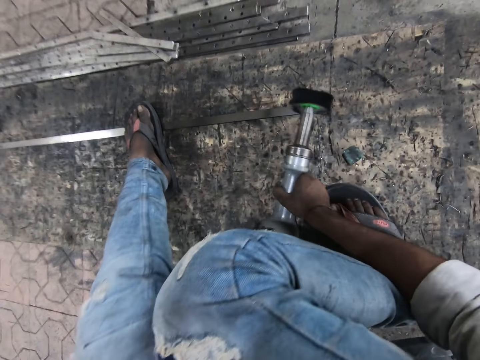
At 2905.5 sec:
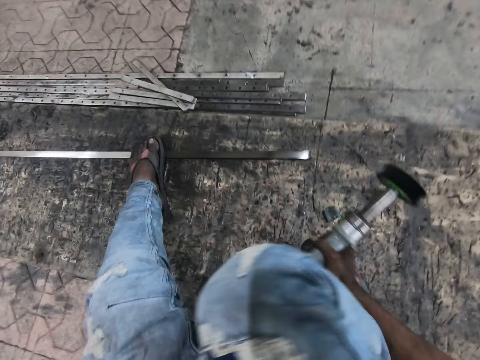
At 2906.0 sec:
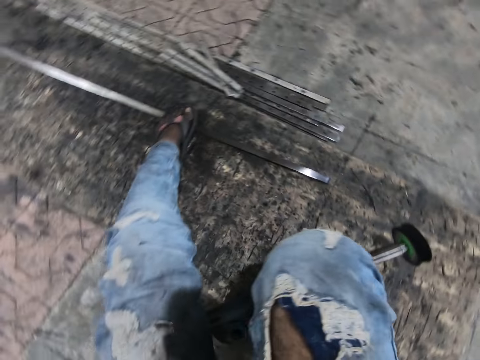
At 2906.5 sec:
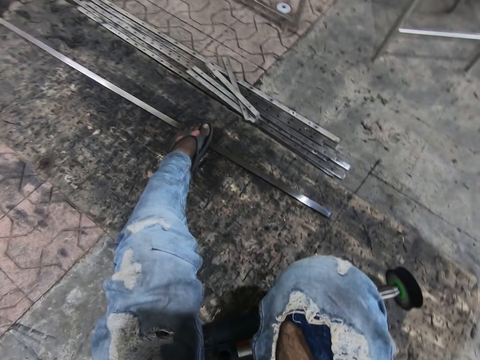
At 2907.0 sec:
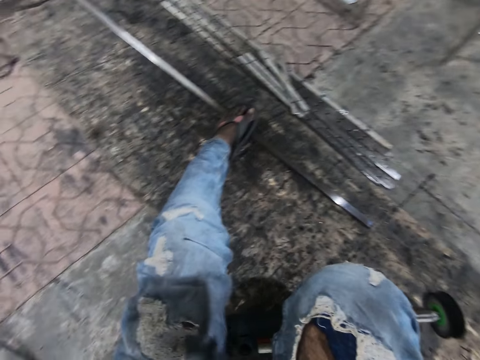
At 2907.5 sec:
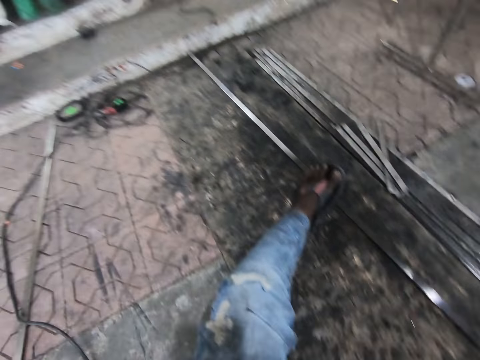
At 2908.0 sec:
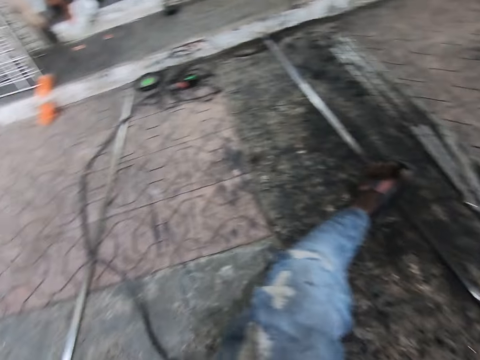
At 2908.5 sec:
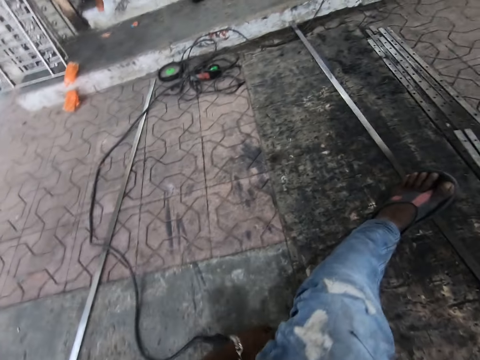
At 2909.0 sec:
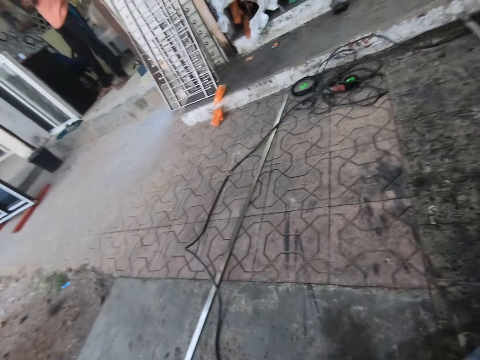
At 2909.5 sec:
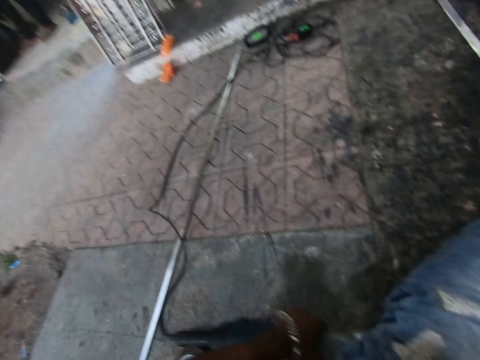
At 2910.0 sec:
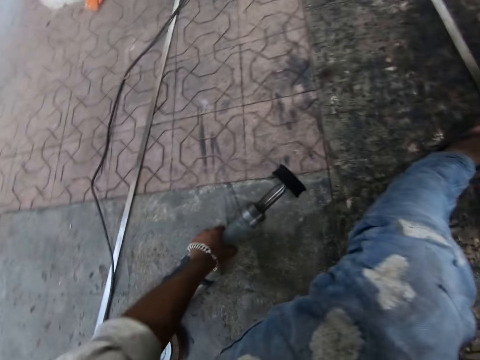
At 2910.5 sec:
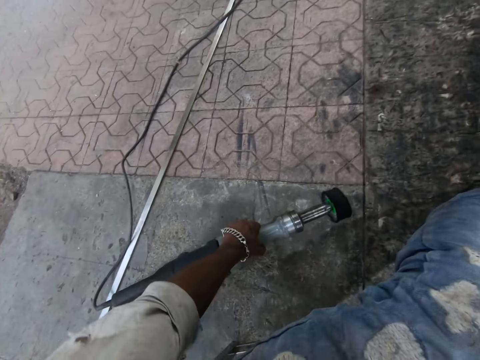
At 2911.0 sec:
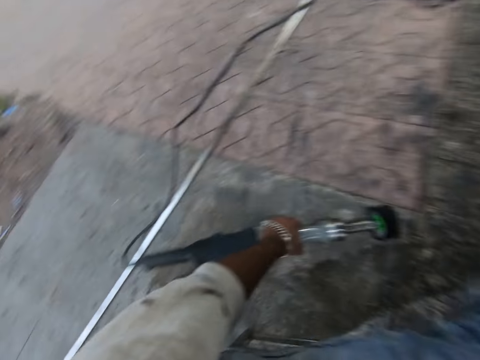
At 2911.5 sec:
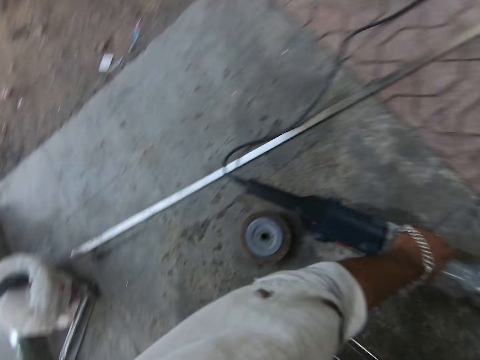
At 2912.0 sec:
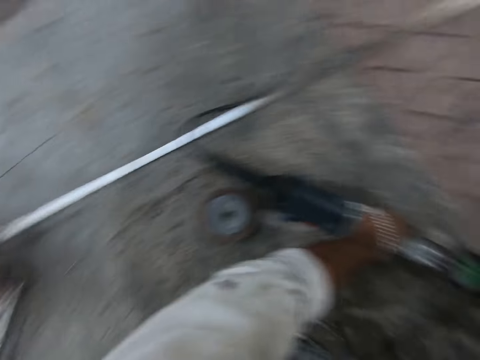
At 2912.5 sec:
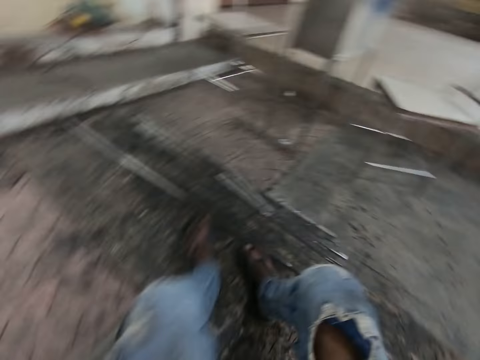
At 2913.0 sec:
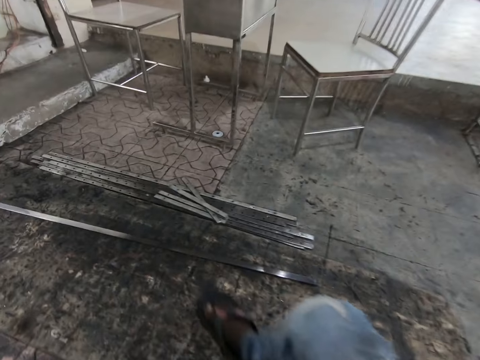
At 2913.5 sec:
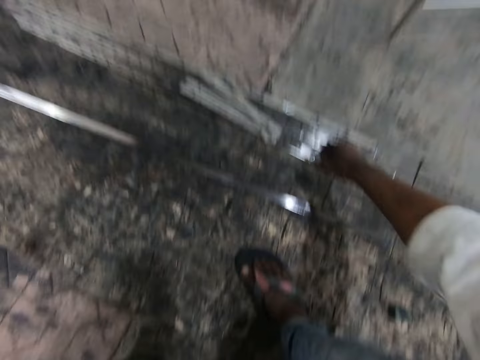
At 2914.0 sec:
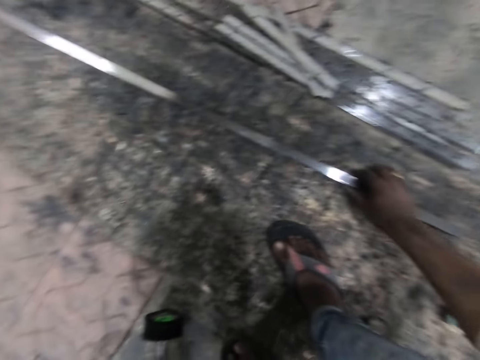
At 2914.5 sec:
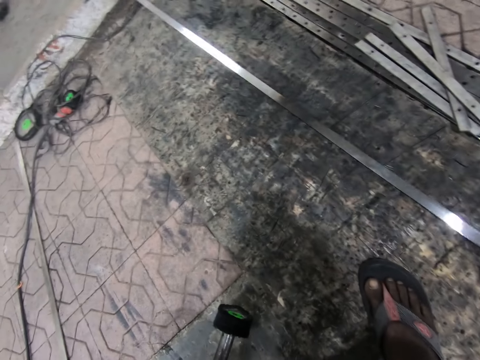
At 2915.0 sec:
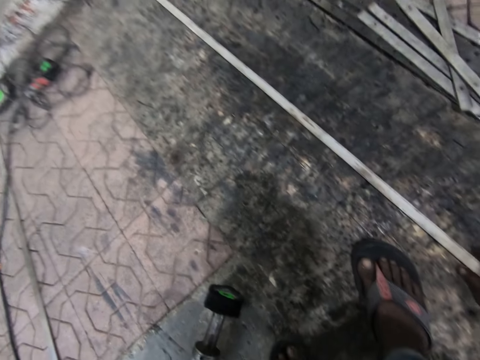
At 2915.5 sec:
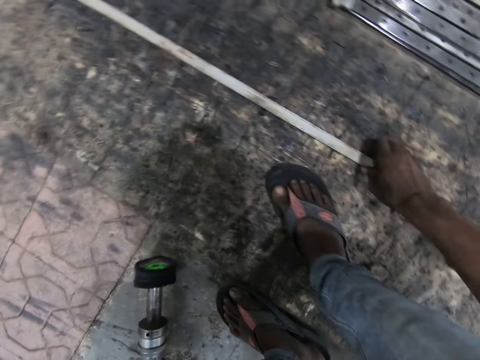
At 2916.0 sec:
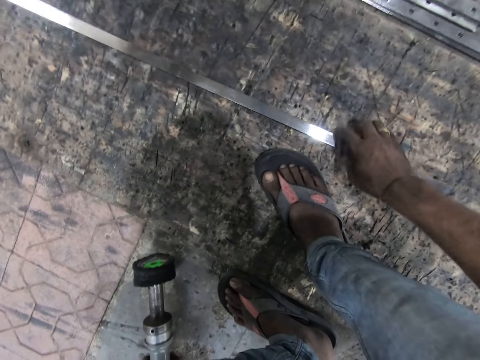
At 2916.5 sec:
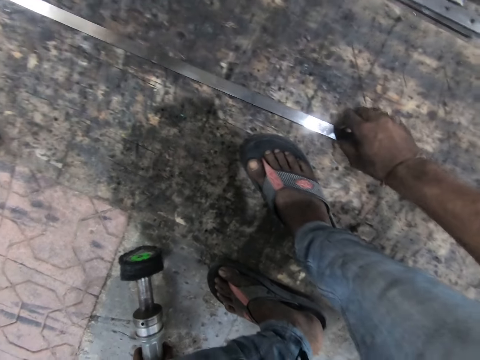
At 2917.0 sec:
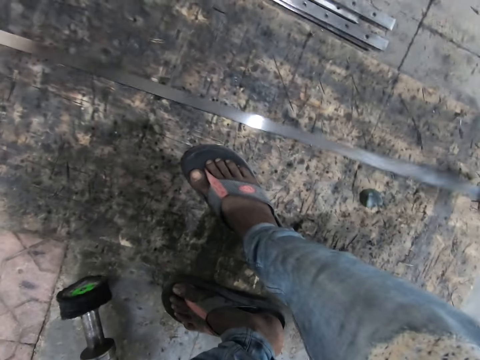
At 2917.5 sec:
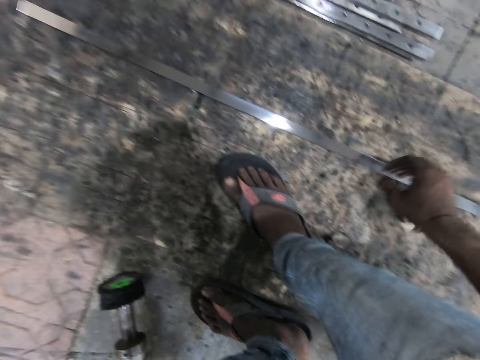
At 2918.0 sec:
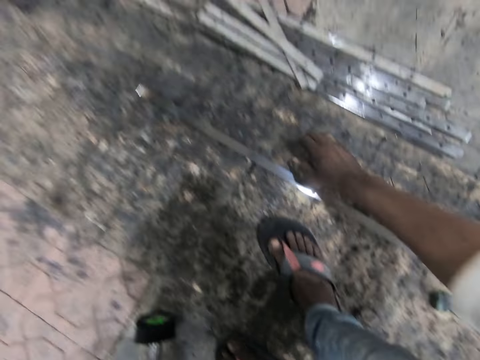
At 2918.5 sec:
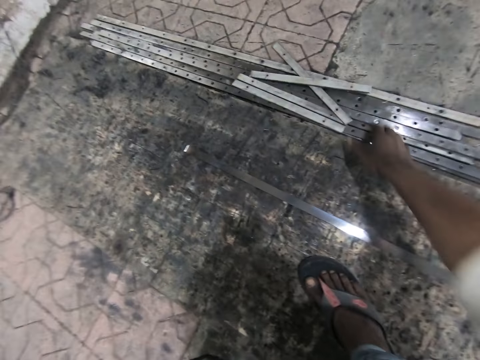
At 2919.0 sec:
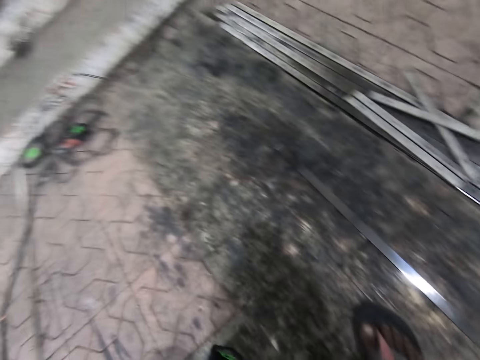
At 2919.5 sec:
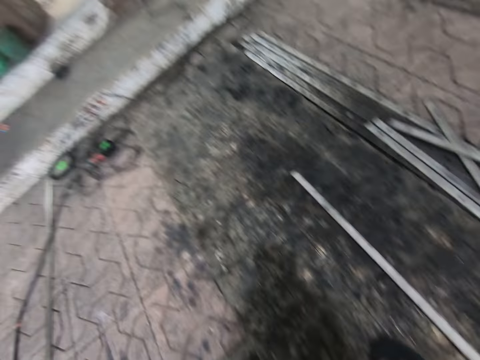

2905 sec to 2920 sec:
The camera wearer puts down the rotary tool. A man stands at the door. The camera wearer drops the straight grinder. He moves his leg. He flips the metal strip. He flips the metal strip again. He adjusts the metal strip's position. He touches a pile of metal strips.

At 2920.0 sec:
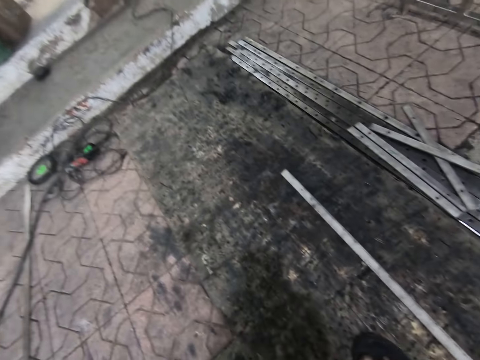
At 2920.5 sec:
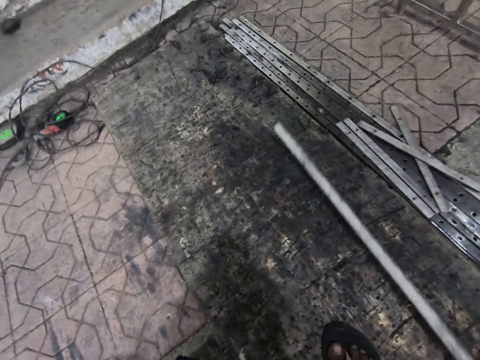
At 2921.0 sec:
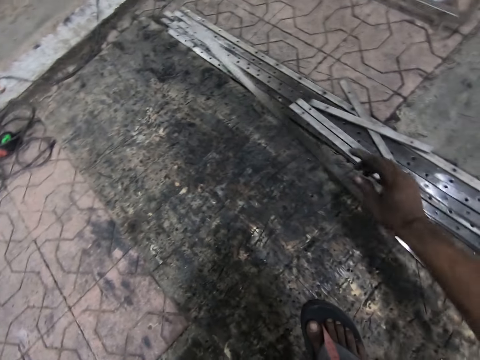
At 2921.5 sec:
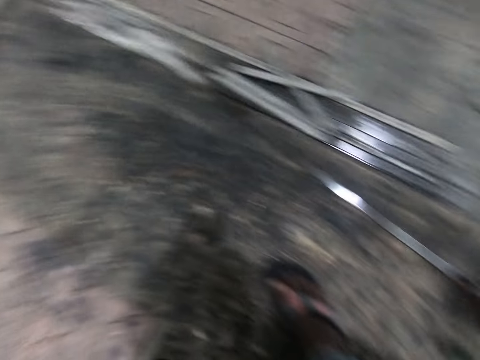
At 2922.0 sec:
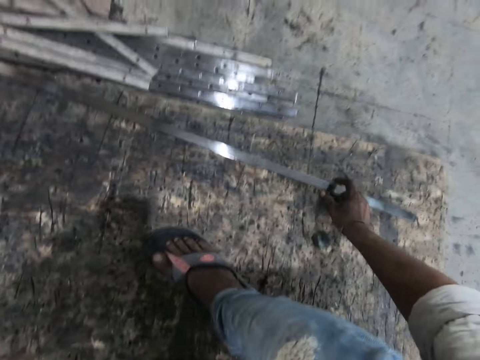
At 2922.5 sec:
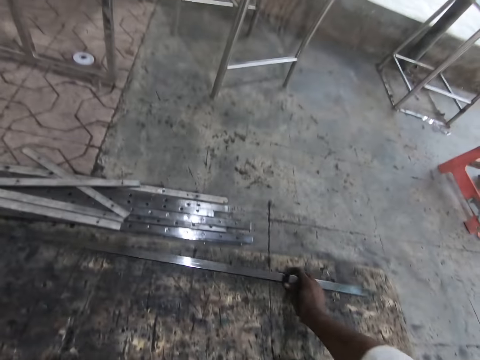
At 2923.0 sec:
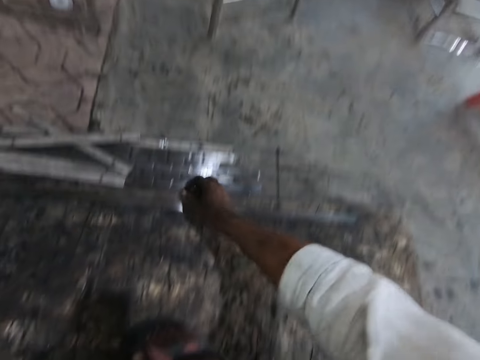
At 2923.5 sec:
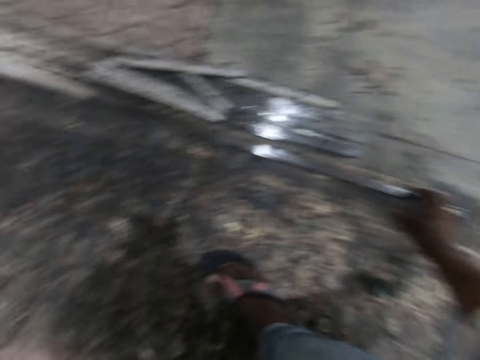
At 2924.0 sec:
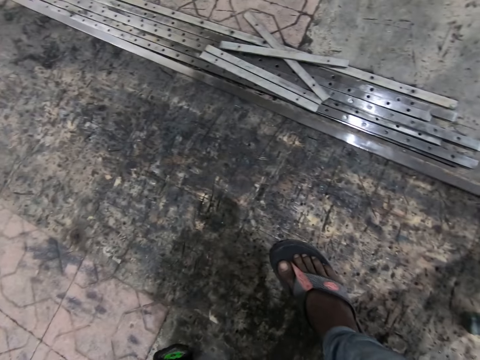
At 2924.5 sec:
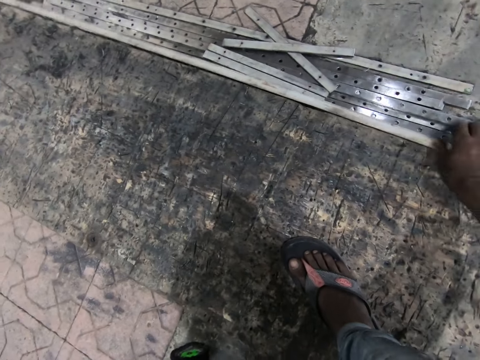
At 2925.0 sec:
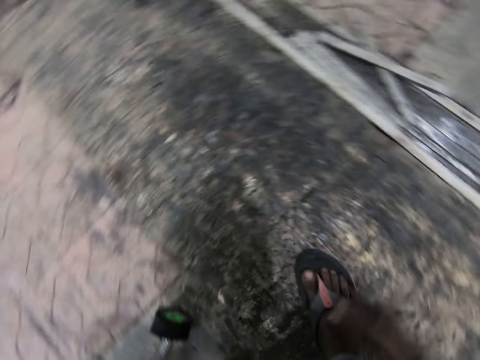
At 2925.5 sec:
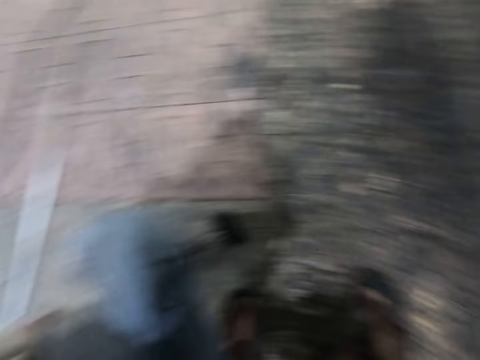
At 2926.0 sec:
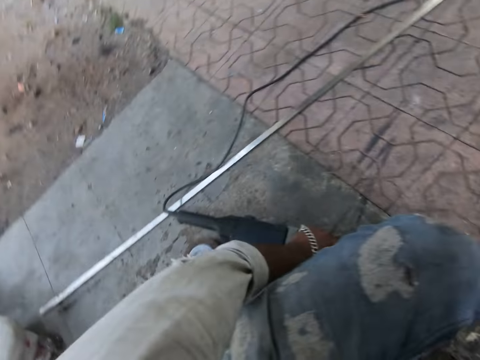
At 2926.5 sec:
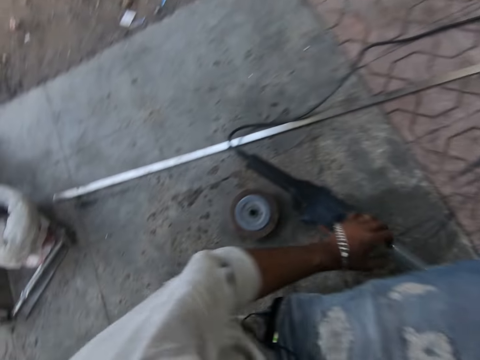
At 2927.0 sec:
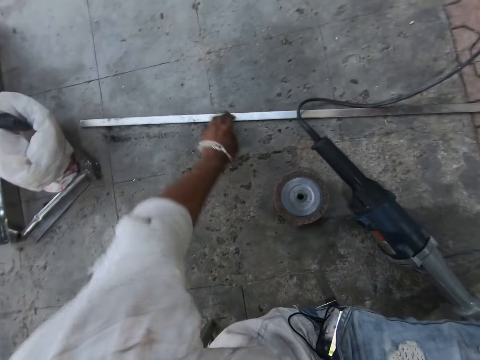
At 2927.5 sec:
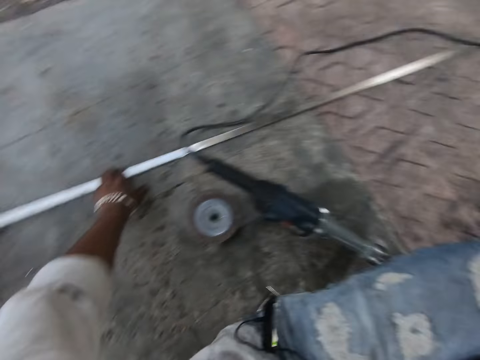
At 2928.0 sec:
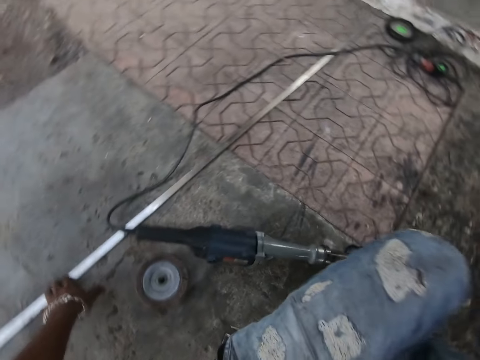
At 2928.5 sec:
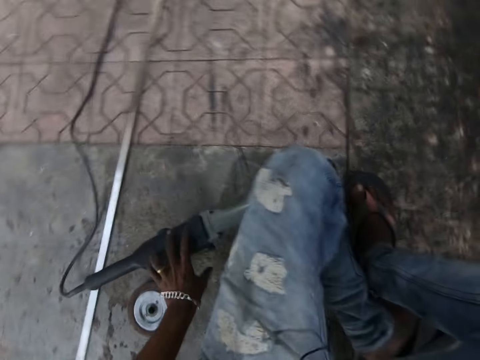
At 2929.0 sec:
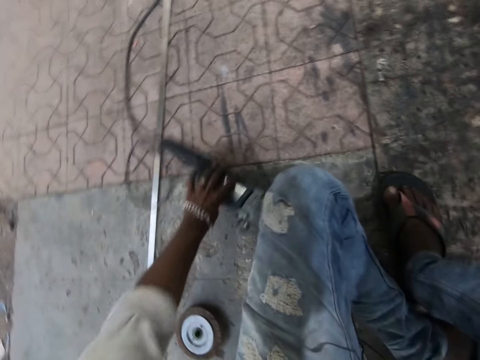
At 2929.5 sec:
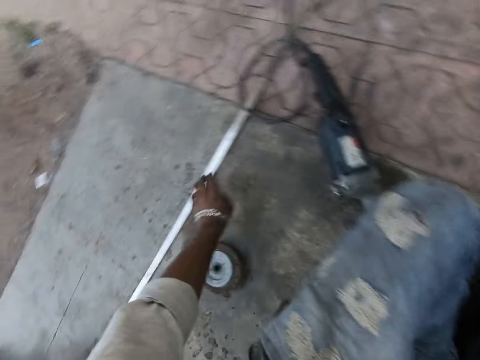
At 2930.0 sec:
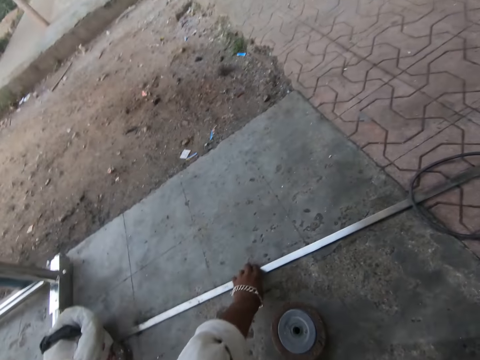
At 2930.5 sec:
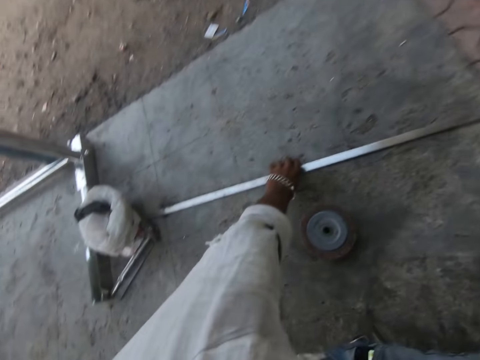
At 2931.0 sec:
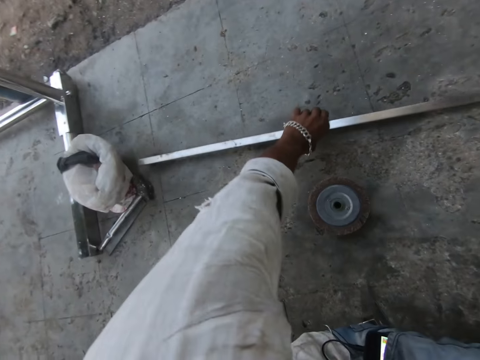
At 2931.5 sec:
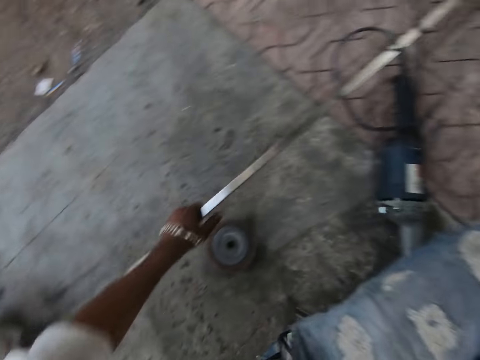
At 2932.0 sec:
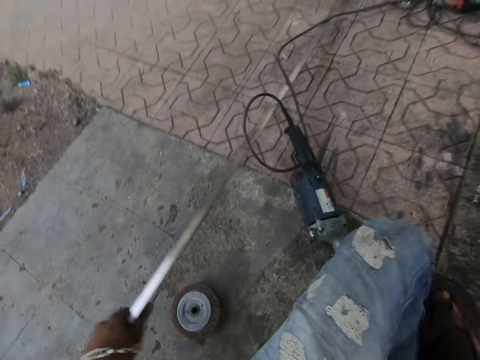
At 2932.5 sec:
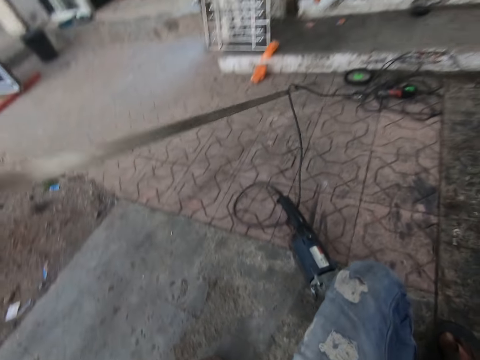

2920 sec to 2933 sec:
The camera wearer takes the metal strip. He drops the metal strip on the pile of metal strips. He moves the piece of metal. He touches a second metal strip. He adjusts the straight grinder. He carries the metal strip with his right hand. He takes the piece of metal.
